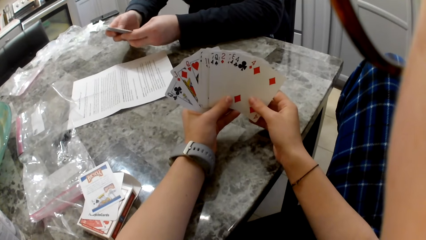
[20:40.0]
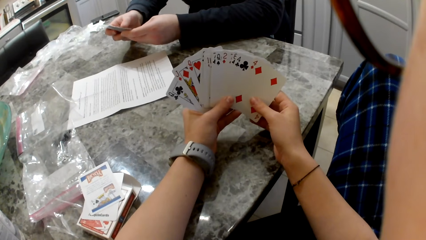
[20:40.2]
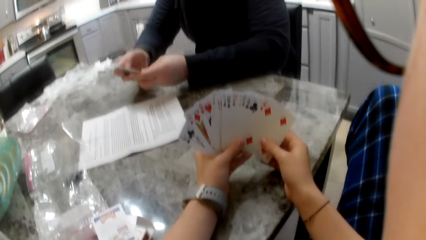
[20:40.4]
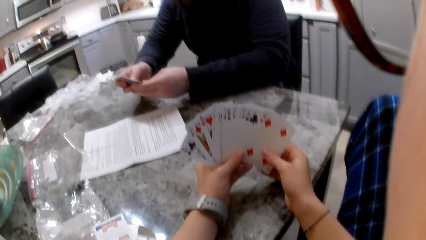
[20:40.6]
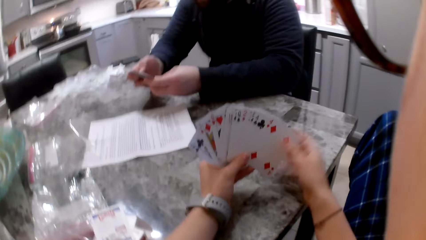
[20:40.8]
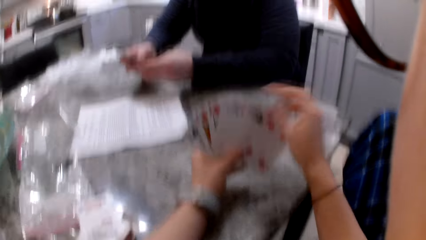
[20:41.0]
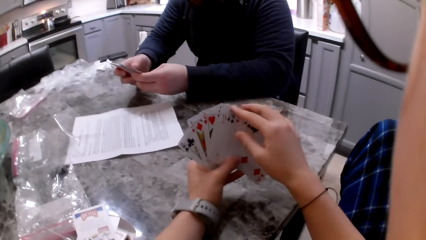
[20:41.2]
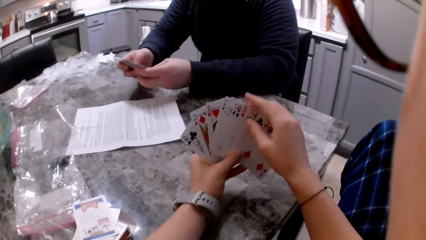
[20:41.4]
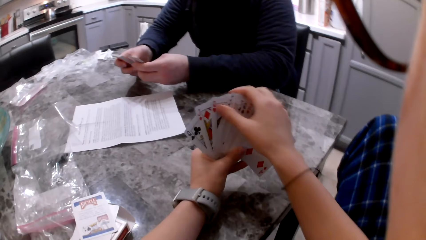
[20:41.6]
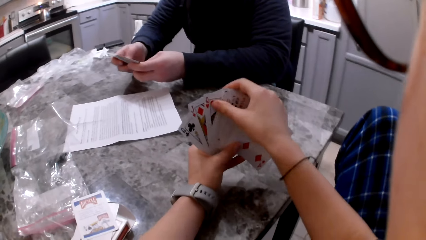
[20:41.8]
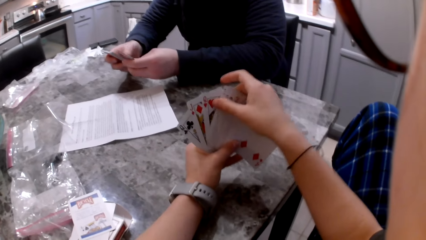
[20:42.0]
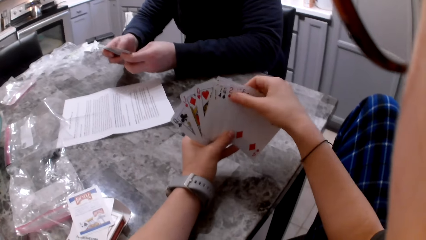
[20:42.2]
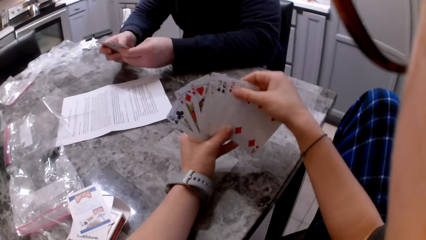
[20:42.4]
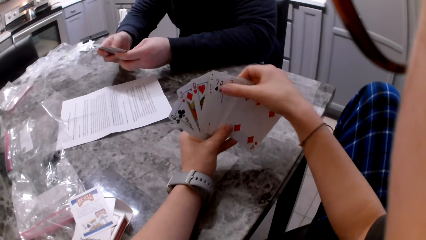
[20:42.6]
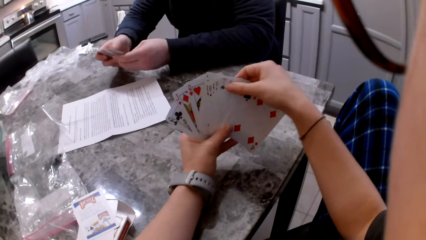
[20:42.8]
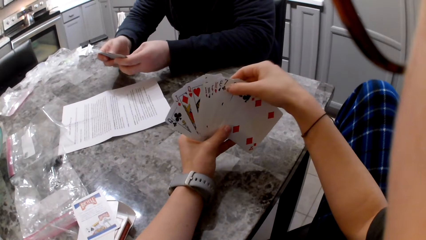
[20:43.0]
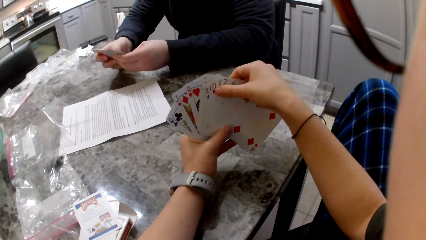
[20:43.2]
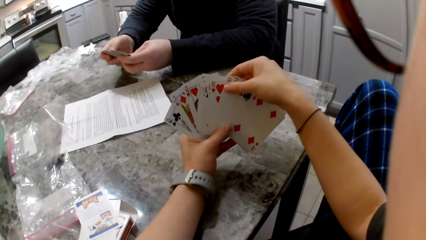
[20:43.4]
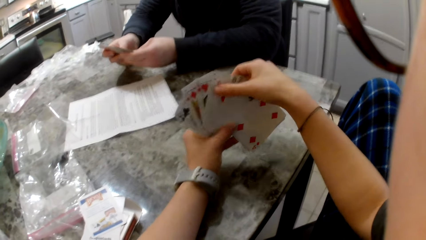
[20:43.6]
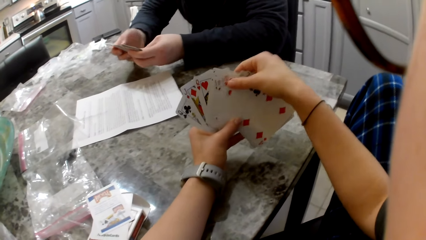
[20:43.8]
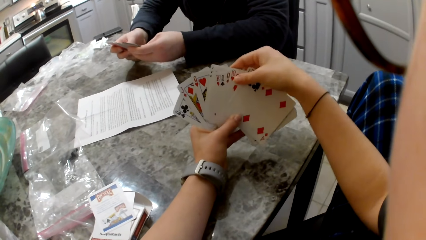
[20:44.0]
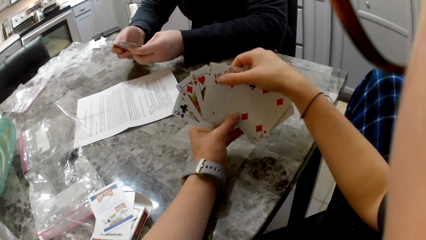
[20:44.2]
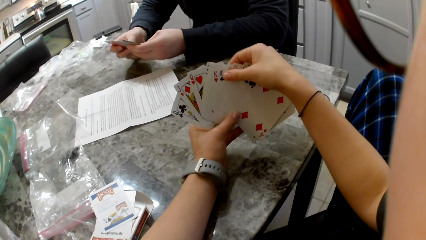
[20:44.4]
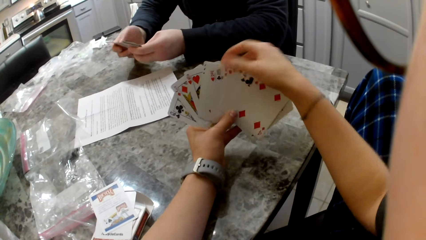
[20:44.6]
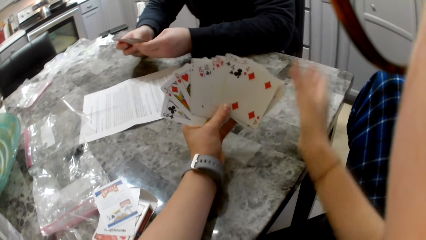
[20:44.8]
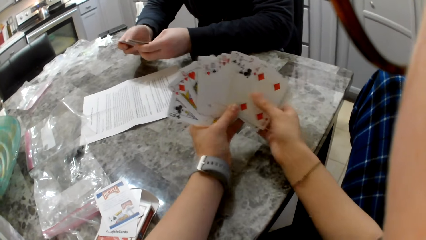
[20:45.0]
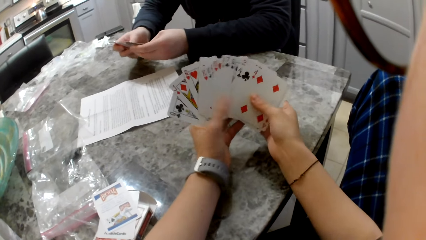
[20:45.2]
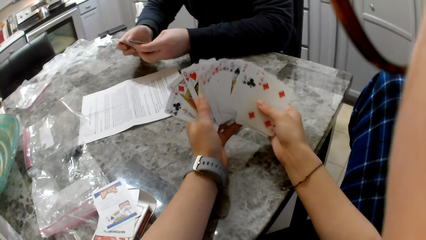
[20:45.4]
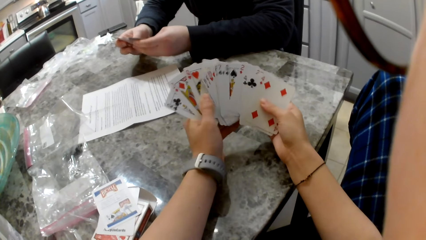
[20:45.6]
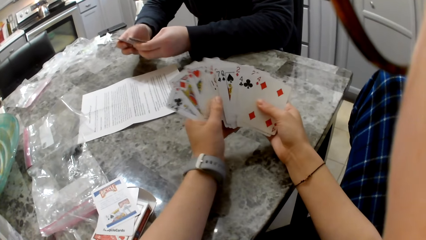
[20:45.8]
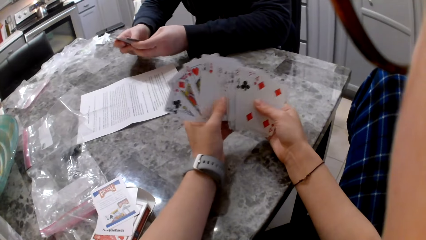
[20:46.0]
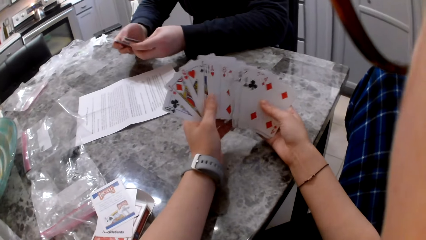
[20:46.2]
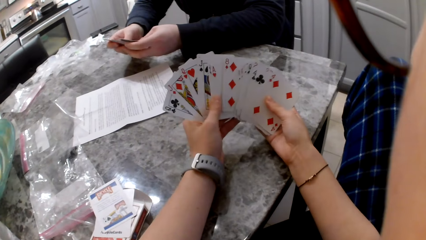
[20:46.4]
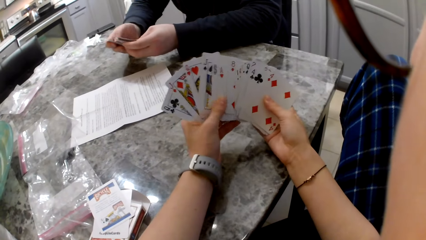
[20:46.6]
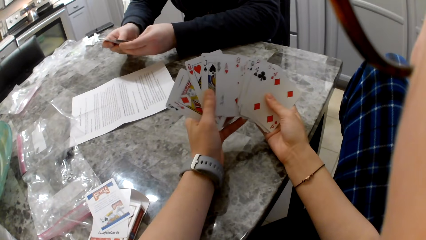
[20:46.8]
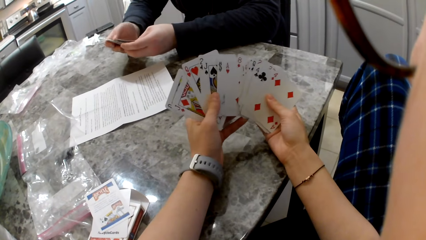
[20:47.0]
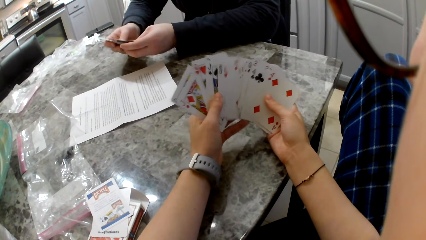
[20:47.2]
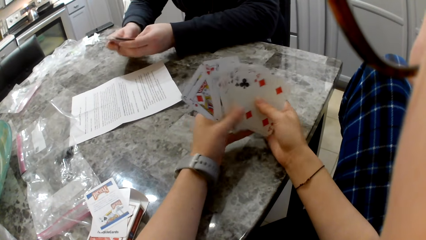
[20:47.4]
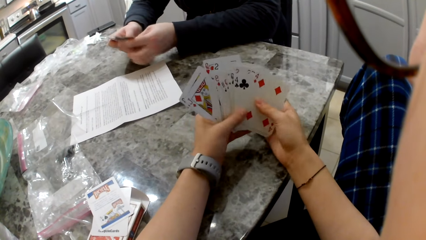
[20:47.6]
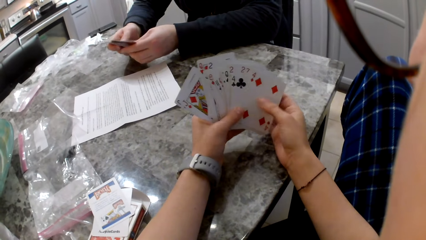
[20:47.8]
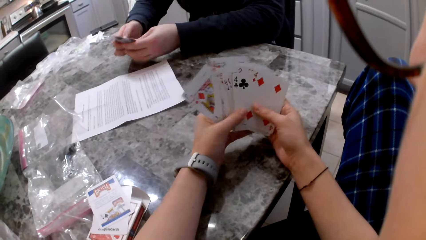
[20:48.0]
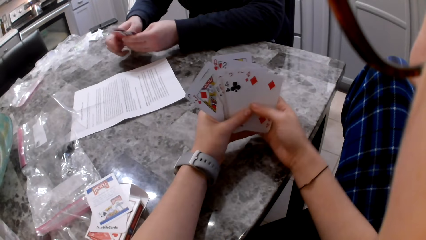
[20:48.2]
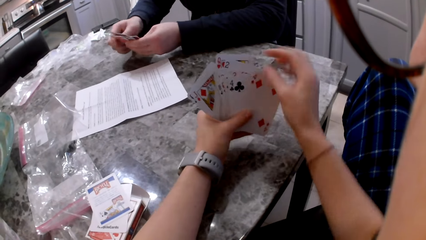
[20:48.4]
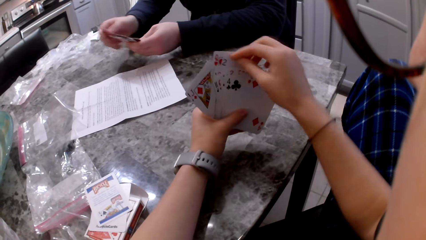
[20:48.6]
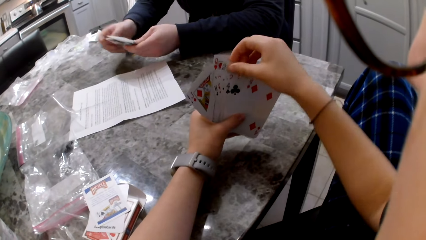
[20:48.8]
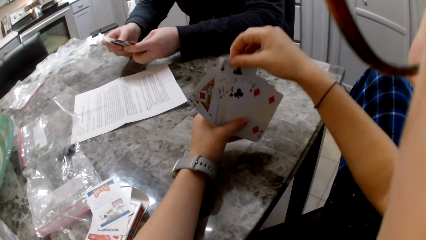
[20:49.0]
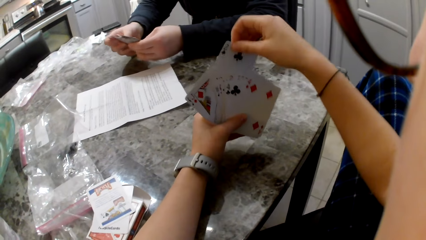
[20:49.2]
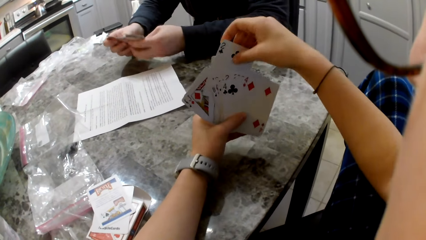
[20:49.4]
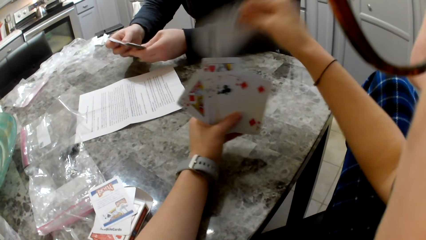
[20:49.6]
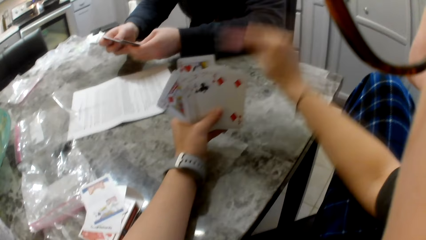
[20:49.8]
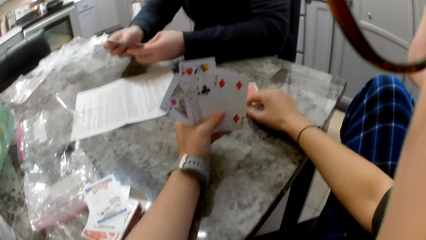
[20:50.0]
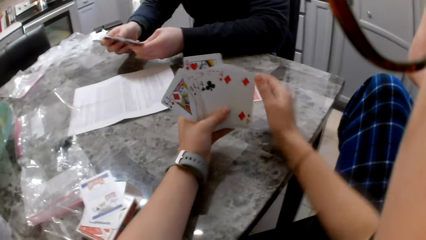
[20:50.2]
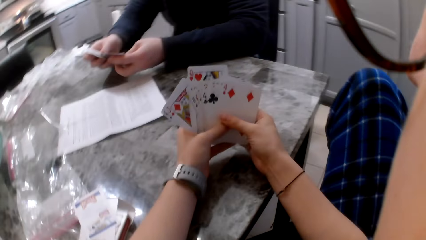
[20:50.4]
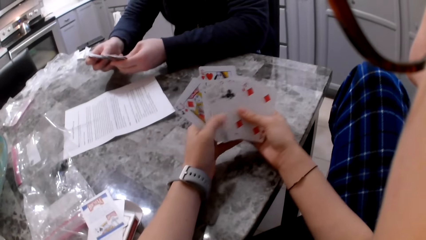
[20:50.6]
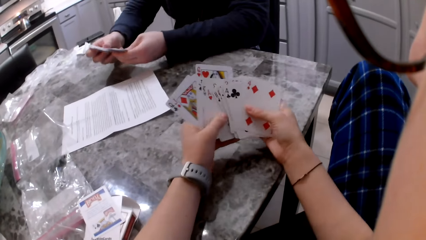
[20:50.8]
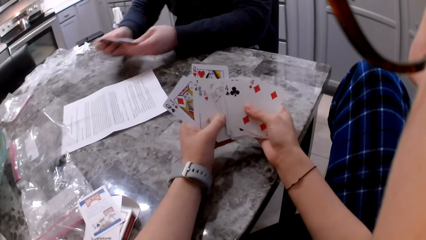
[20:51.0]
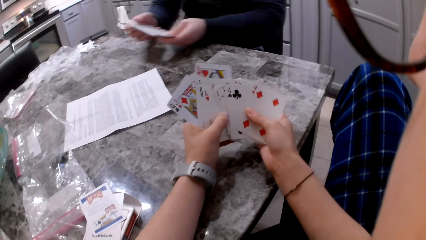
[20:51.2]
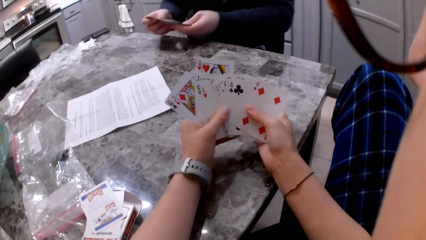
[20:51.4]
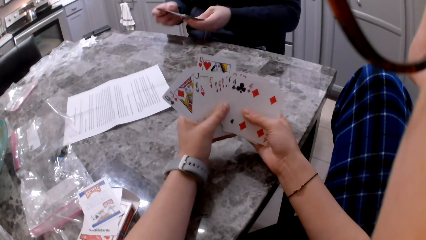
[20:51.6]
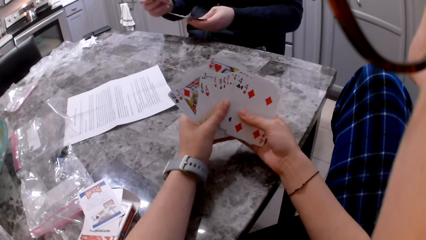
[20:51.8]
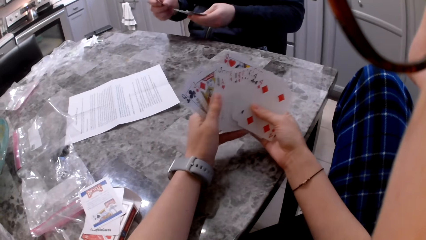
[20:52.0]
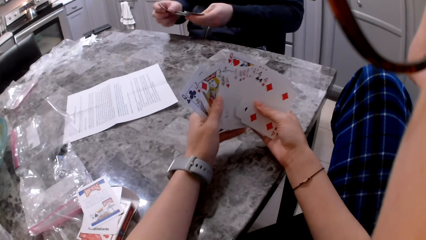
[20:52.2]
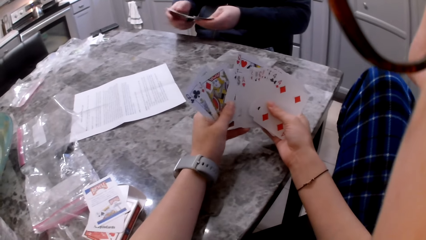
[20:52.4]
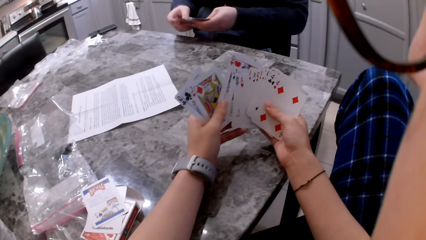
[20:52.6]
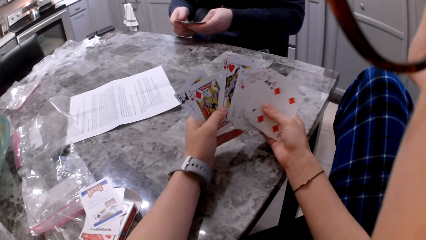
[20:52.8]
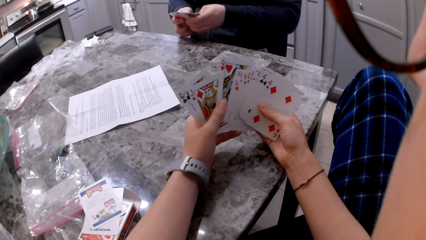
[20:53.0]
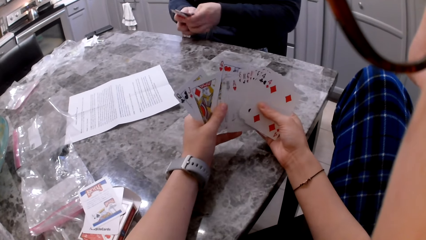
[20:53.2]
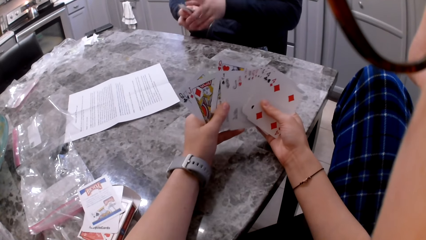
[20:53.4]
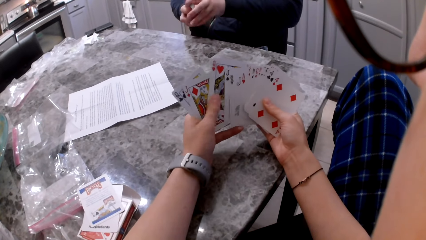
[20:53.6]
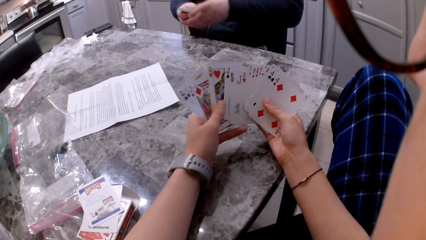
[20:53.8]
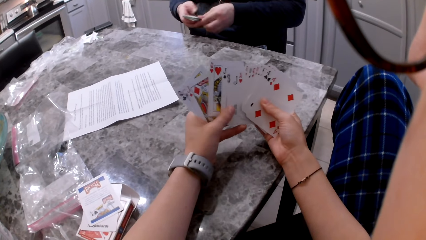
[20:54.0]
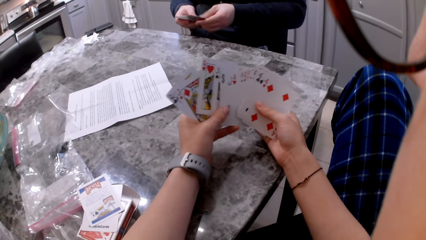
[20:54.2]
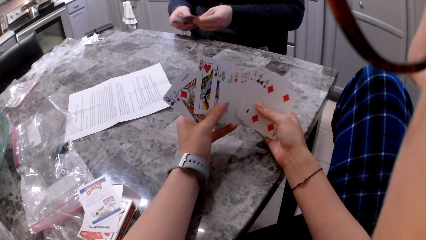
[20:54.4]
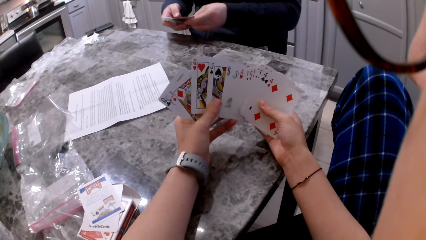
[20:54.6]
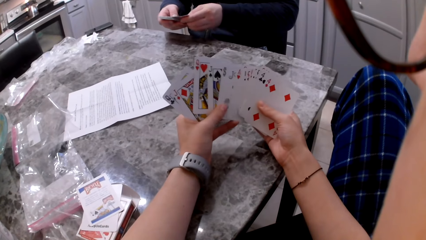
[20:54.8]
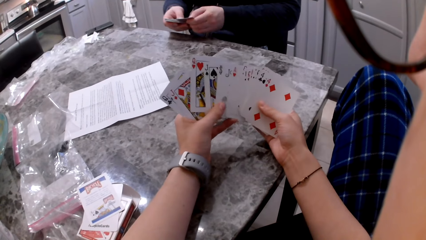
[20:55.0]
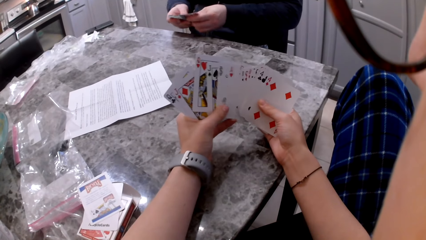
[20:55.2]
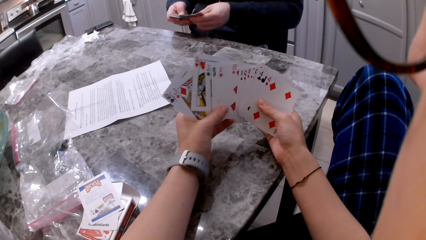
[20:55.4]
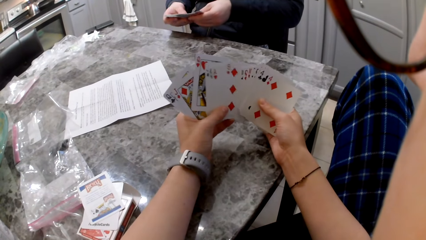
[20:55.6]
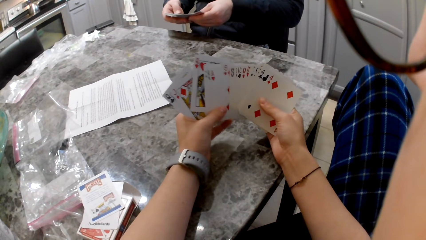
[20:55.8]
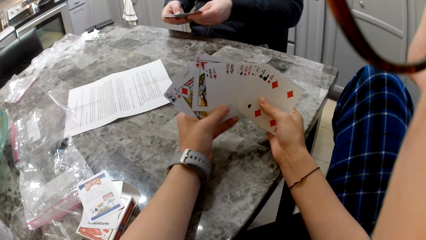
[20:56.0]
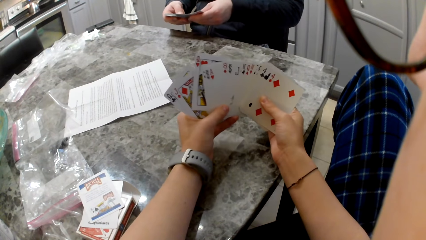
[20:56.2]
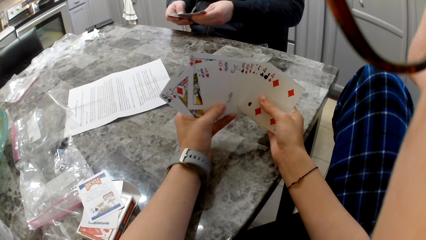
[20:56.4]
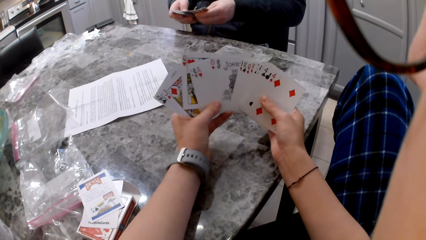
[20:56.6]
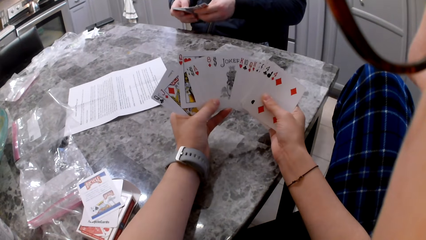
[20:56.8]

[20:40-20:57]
The camera wearer shuffles cards in their hands. They pick up a card with their right hand. A man drops a card on the table. The camera wearer drops the card on the counter. They shuffle the cards in their hands. They shuffle the cards in their hands again.
